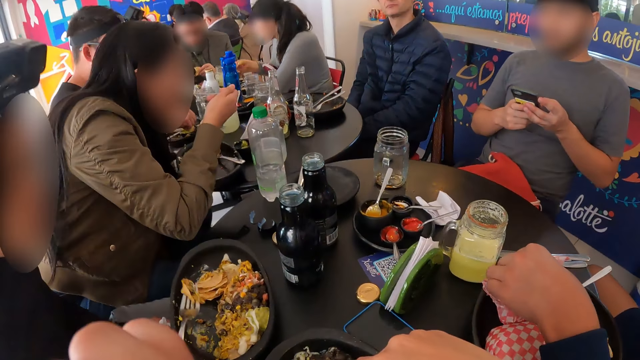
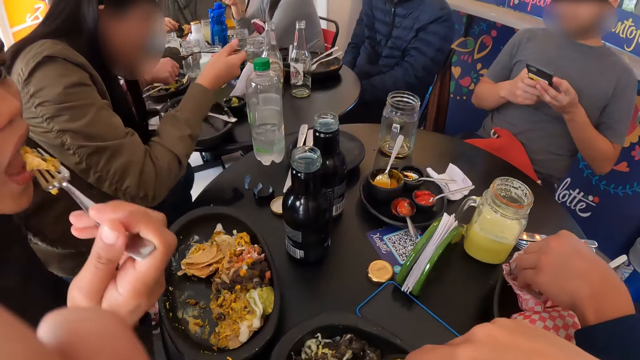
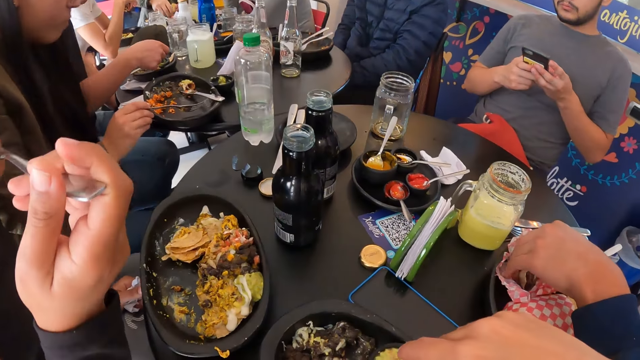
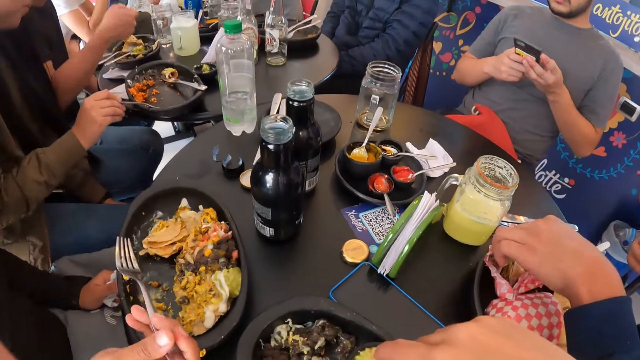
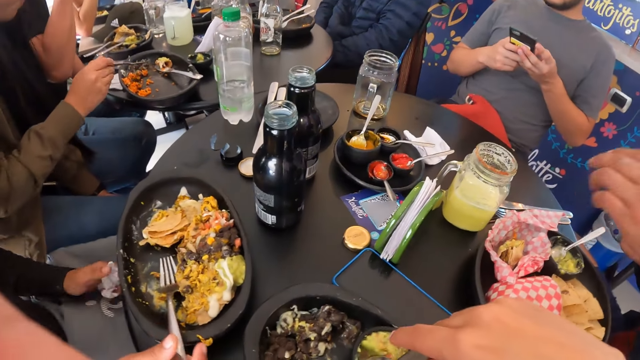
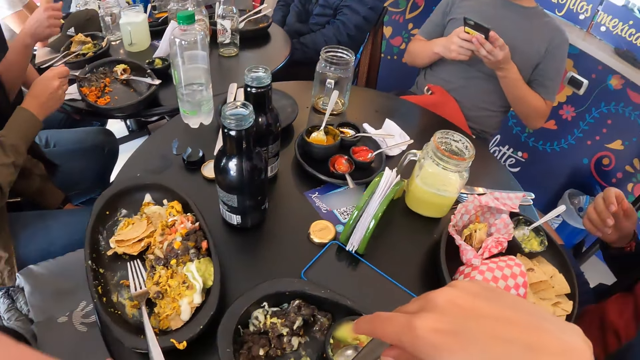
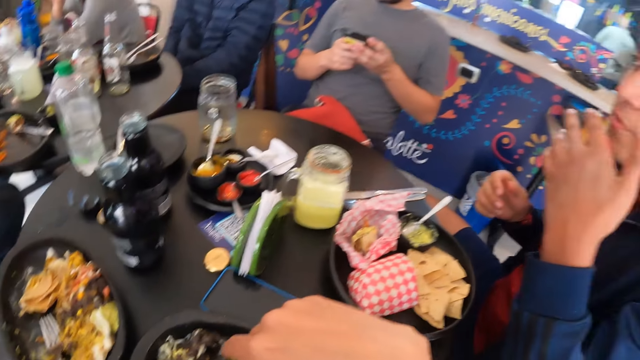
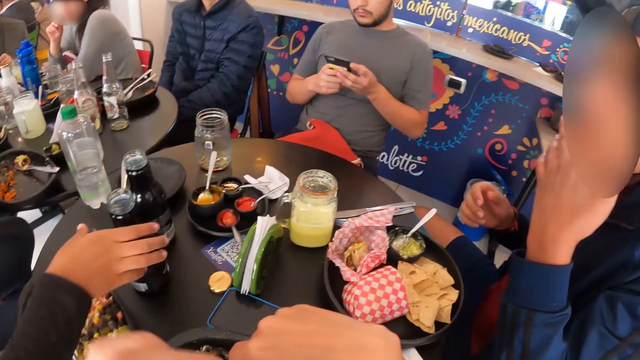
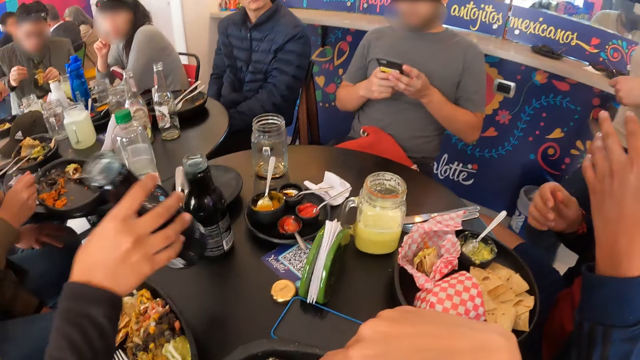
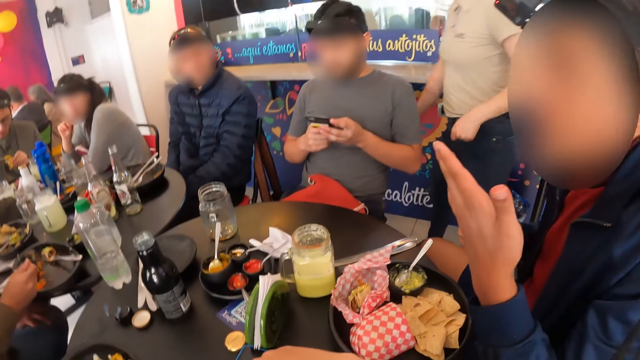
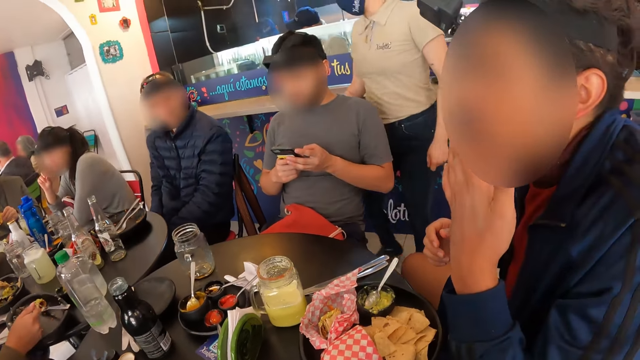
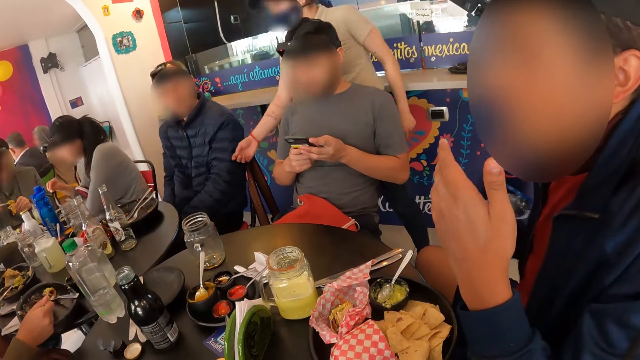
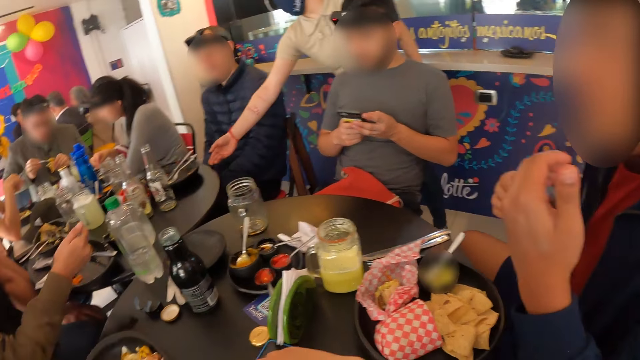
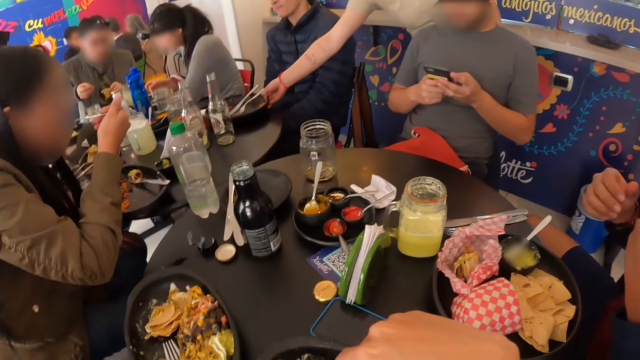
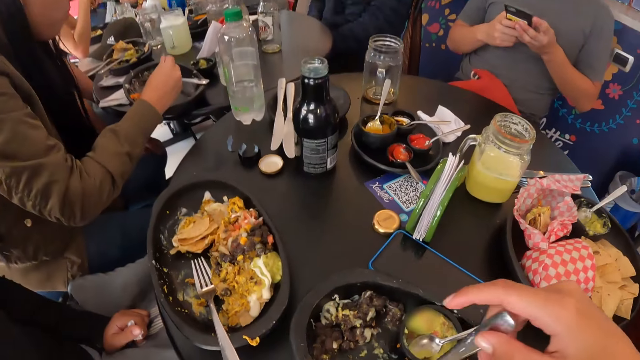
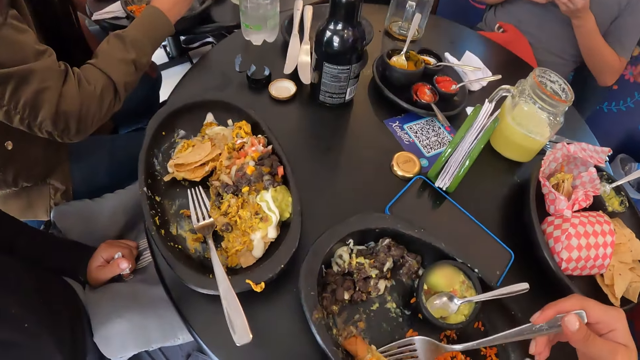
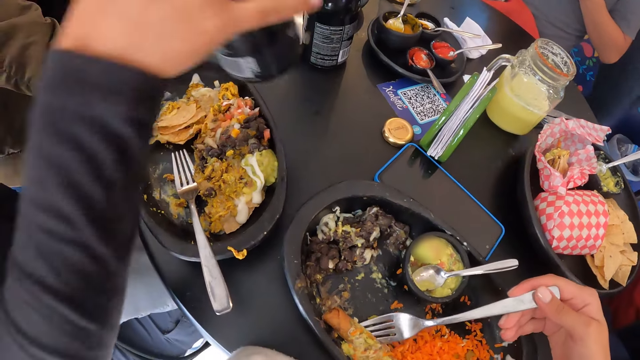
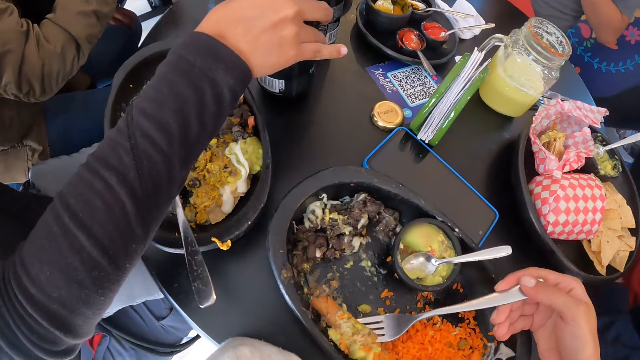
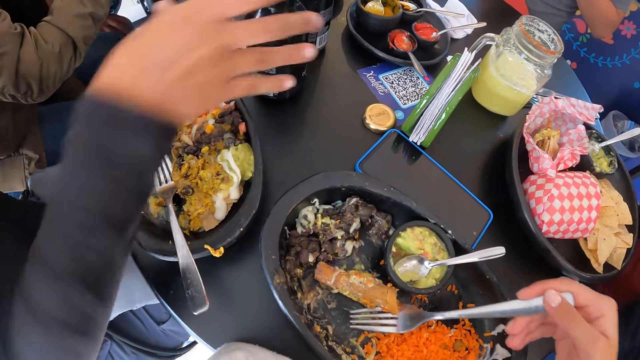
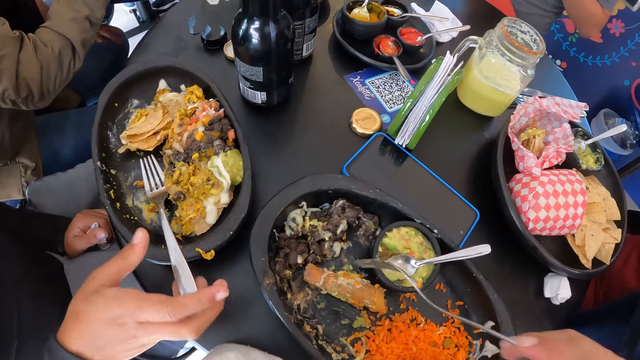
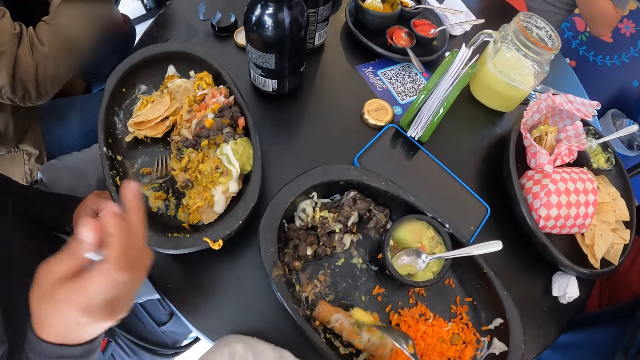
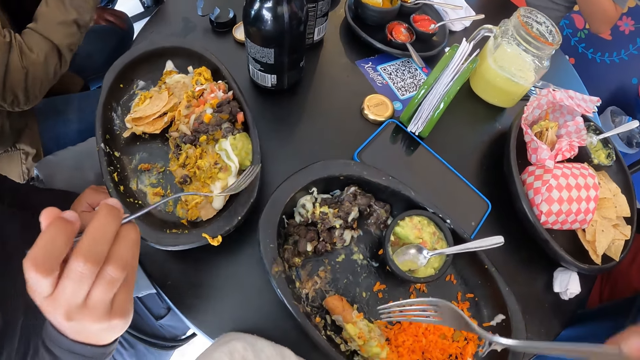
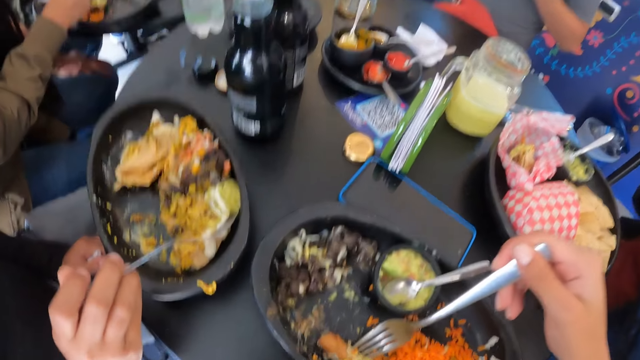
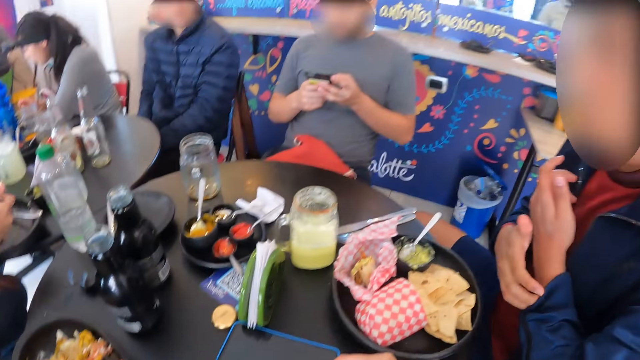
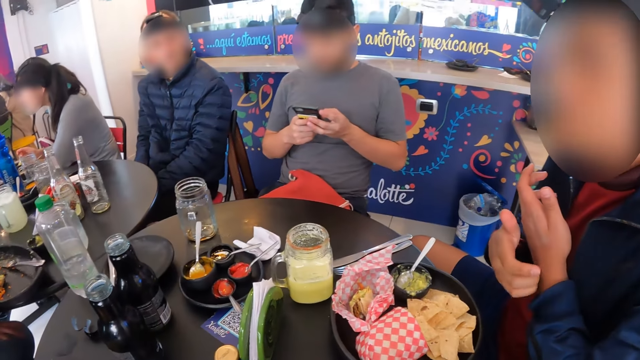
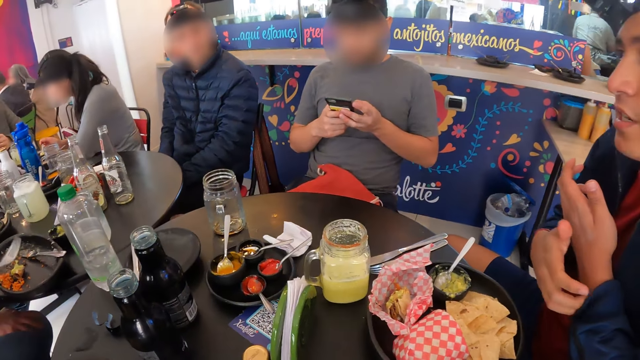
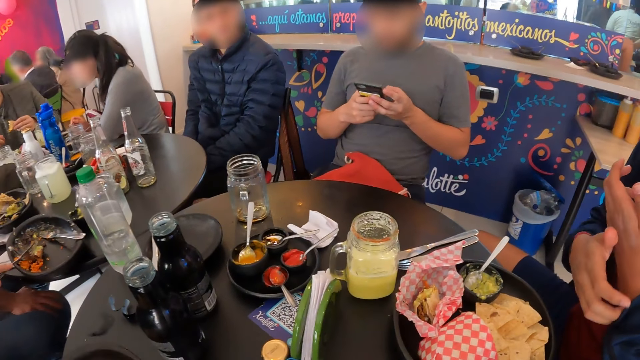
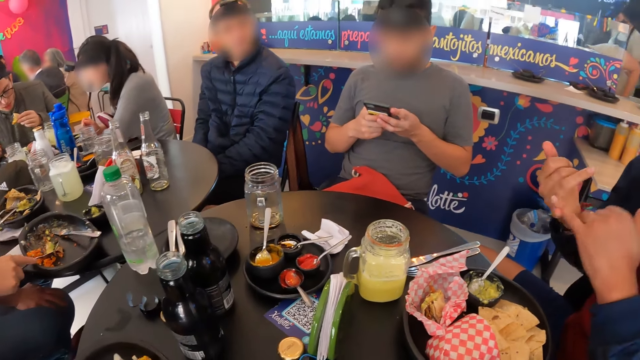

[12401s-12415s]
The camera wearer touches her mouth with her left hand. The woman puts the food in the fork in her right hand into her mouth. The man touches his mouth with his left hand. The woman picks up a bottle from the table with her right hand. A person eats the food. The waiter picks up a plate from a table with her right hand. The camera wearer looks around. She packs food from the plate on the table with the fork in her right hand. The woman places the bottle in her right hand on the table. The woman packs food from the plate on the table with the fork in her right hand. The man scratches his left hand with his right hand.

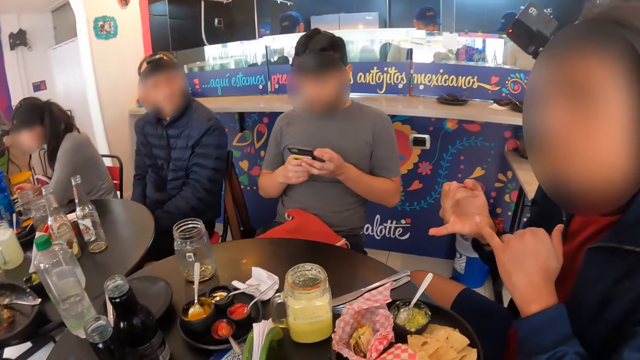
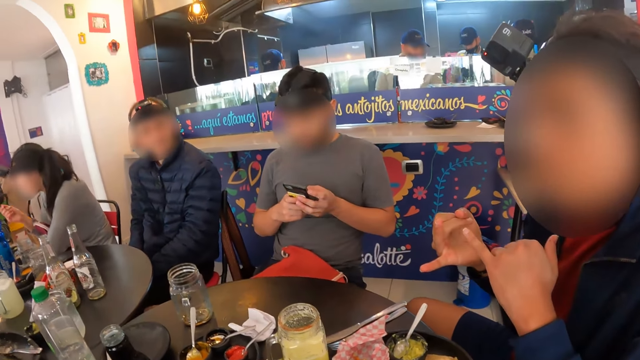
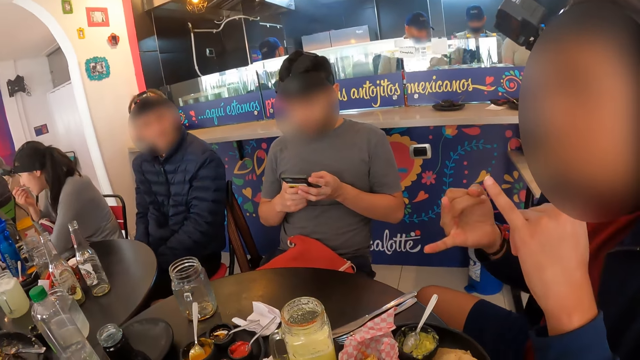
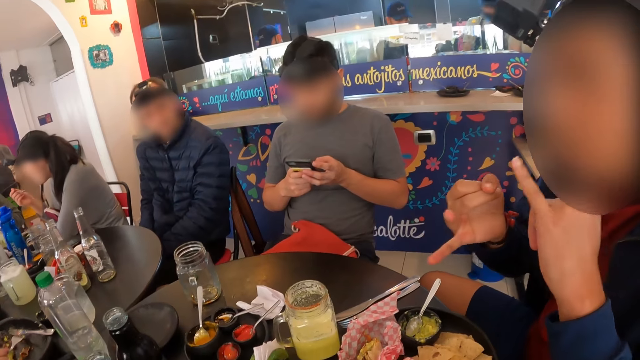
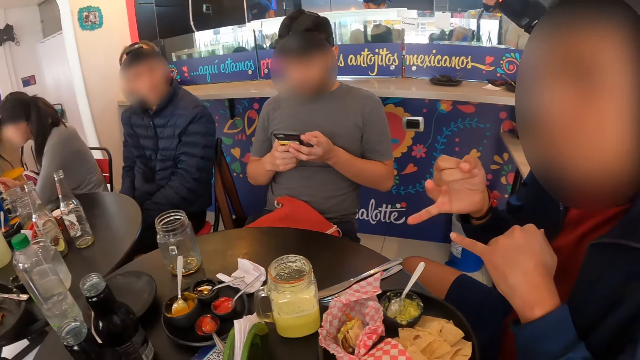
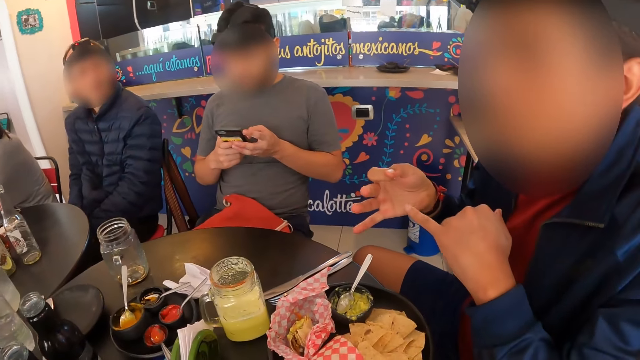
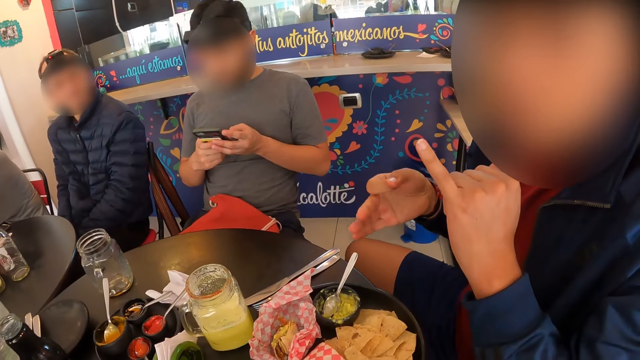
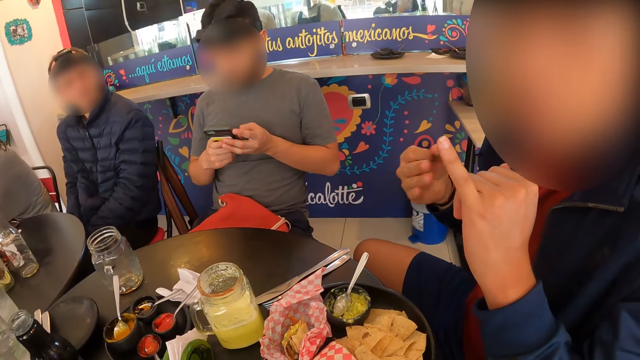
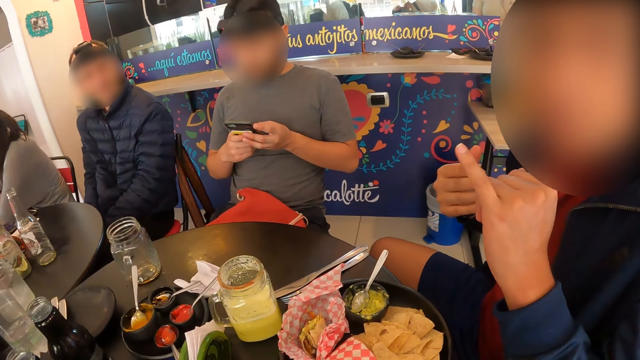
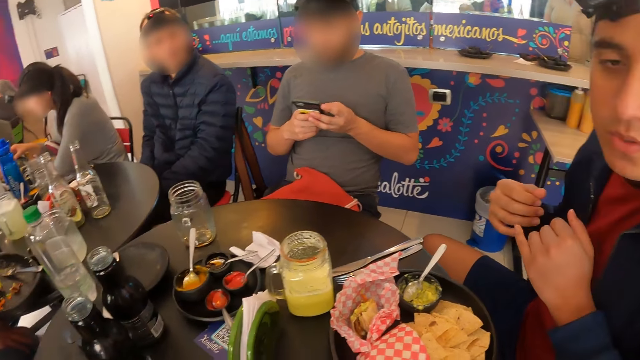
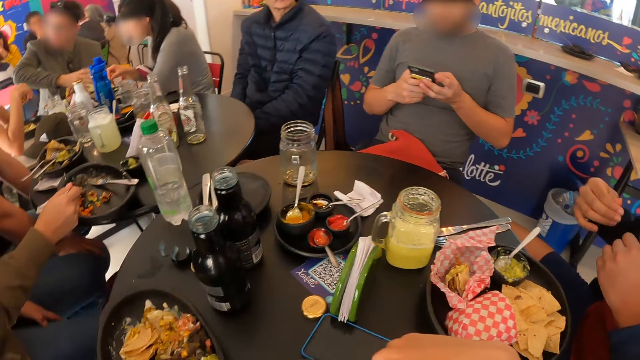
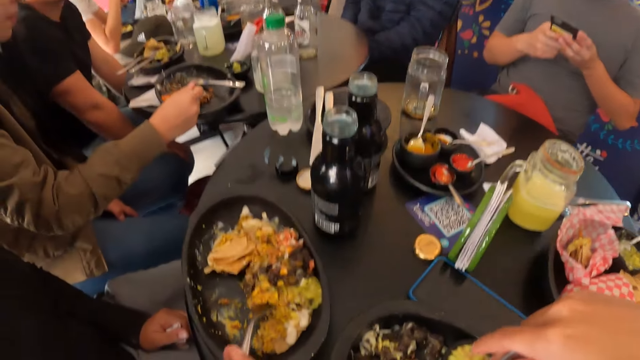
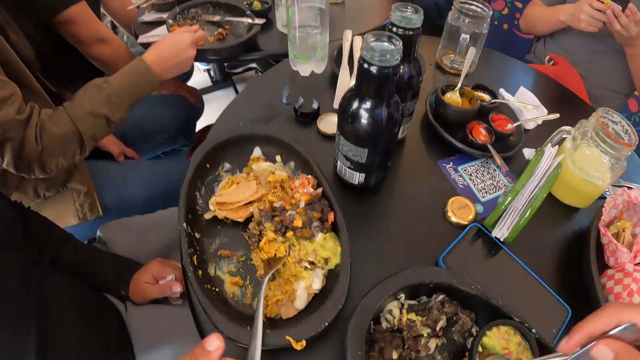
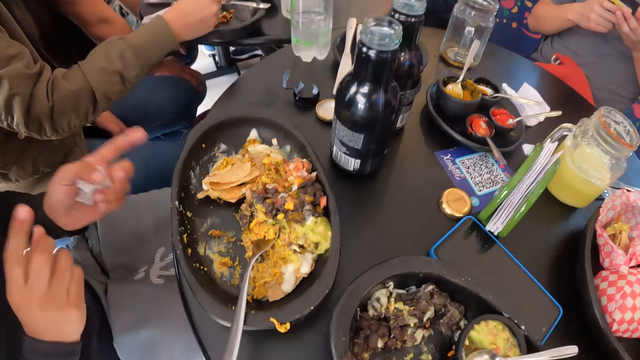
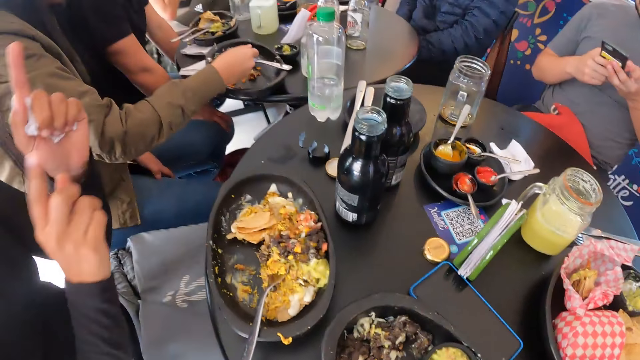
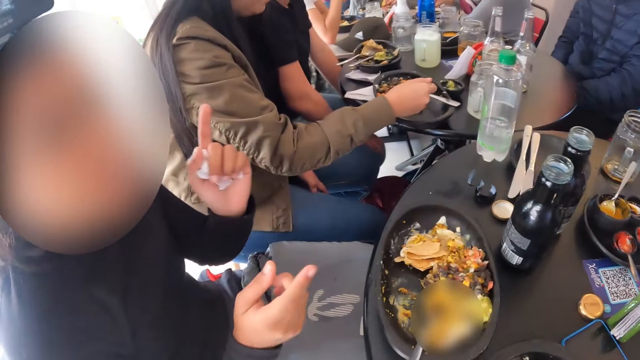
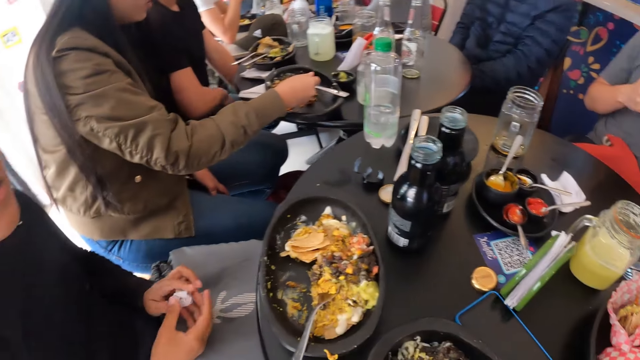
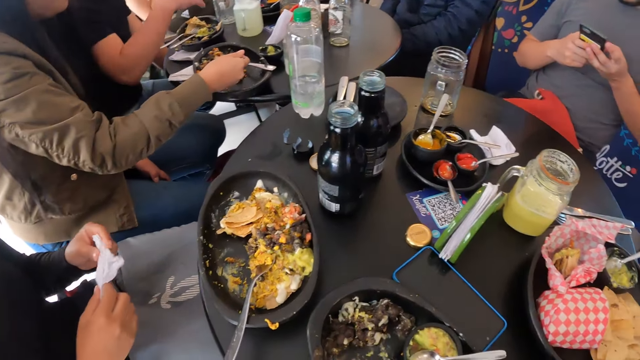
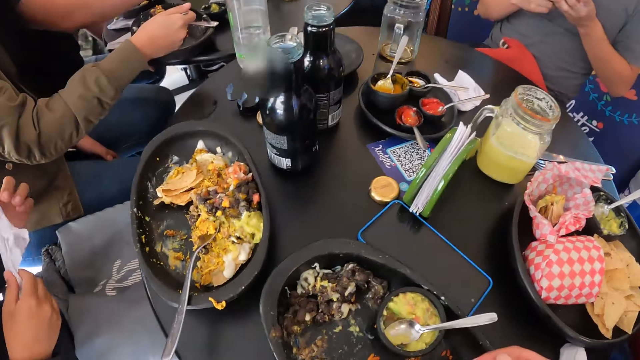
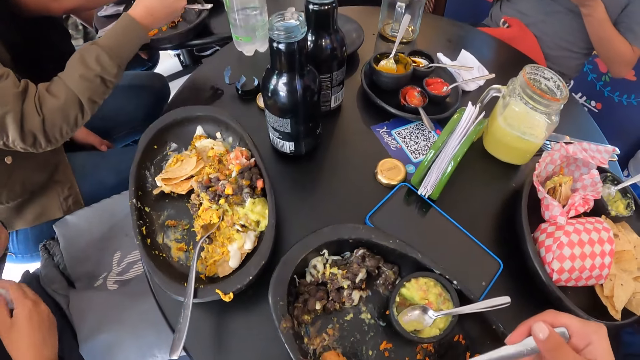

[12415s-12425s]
The man converses with the camera wearer. A person interacts with the camera wearer.
